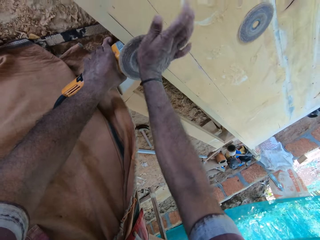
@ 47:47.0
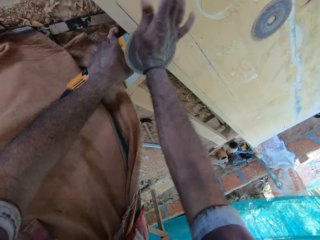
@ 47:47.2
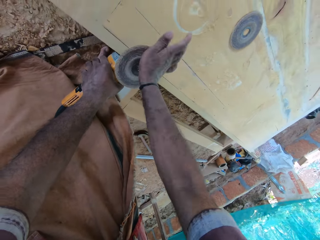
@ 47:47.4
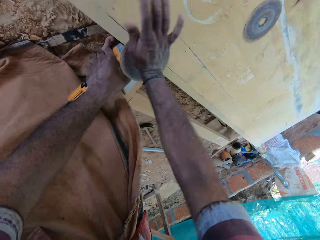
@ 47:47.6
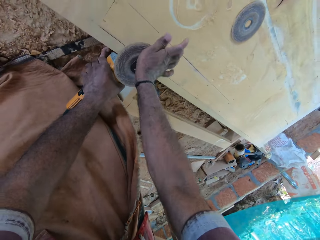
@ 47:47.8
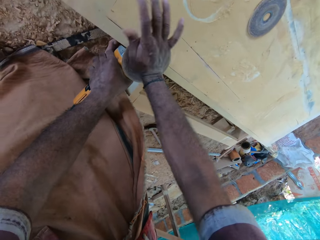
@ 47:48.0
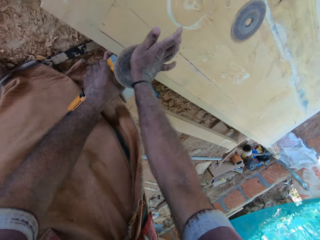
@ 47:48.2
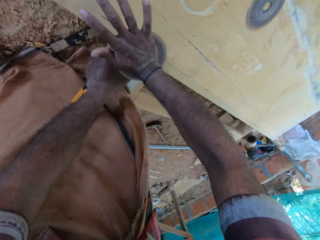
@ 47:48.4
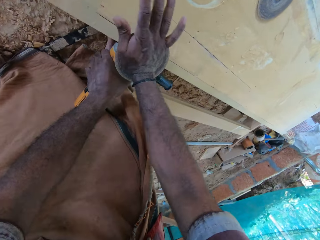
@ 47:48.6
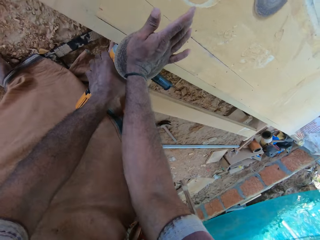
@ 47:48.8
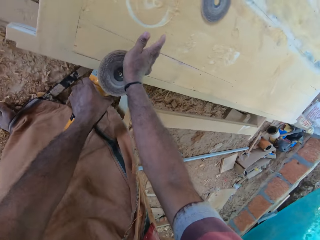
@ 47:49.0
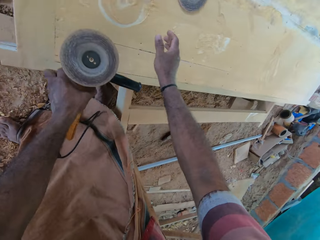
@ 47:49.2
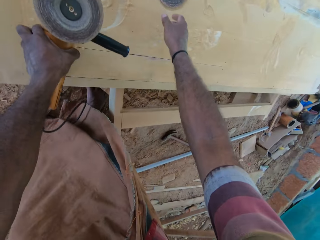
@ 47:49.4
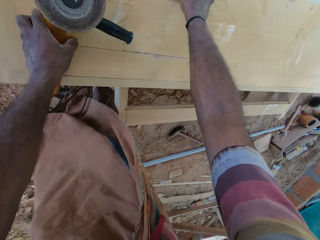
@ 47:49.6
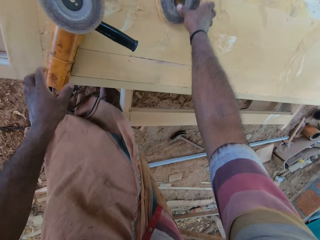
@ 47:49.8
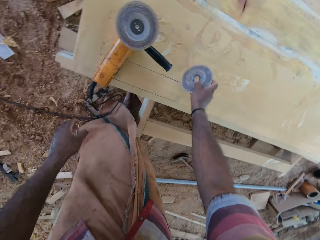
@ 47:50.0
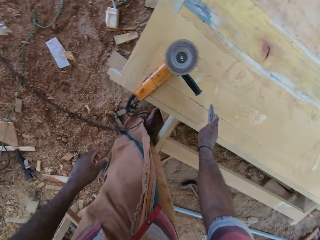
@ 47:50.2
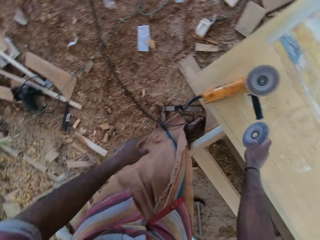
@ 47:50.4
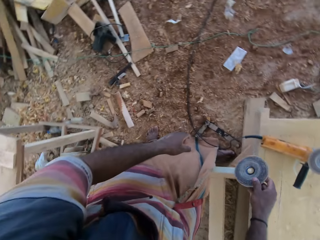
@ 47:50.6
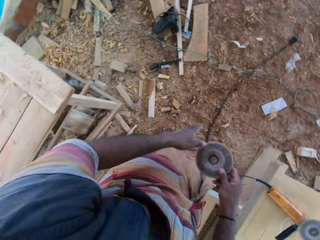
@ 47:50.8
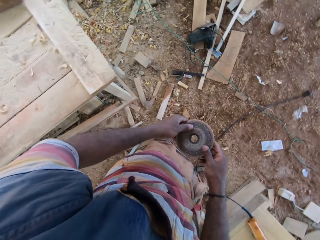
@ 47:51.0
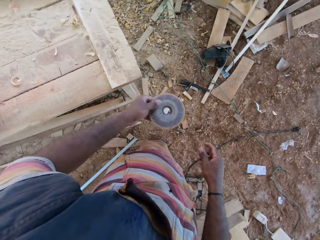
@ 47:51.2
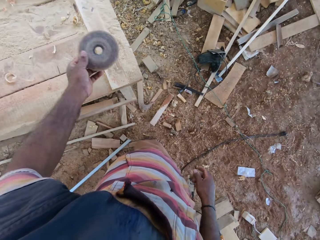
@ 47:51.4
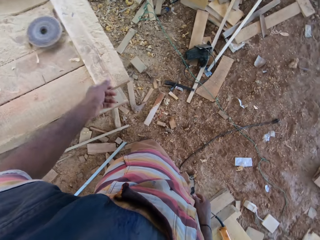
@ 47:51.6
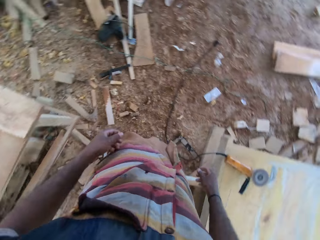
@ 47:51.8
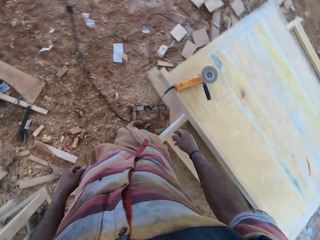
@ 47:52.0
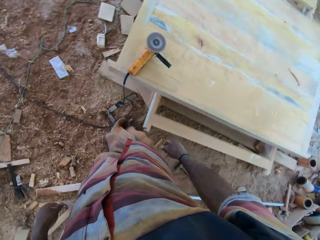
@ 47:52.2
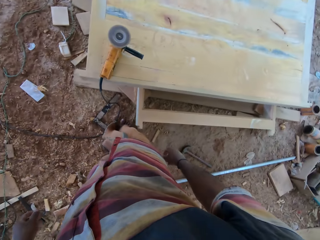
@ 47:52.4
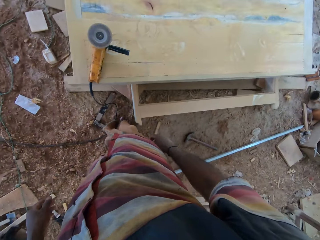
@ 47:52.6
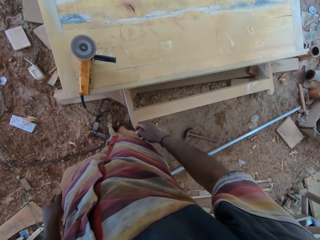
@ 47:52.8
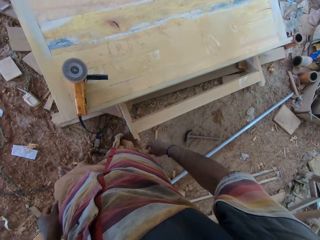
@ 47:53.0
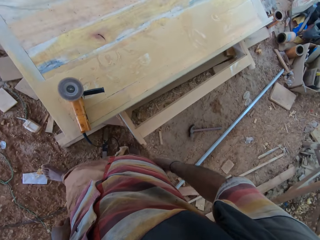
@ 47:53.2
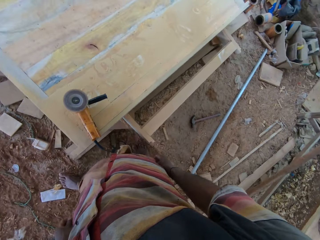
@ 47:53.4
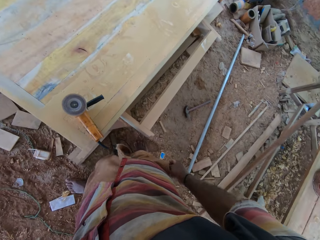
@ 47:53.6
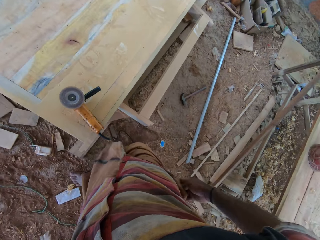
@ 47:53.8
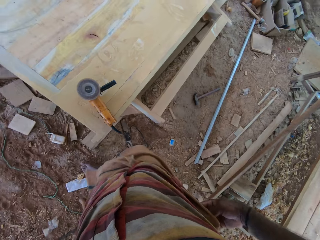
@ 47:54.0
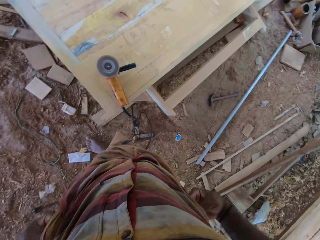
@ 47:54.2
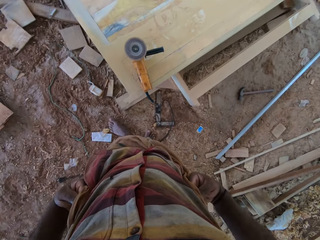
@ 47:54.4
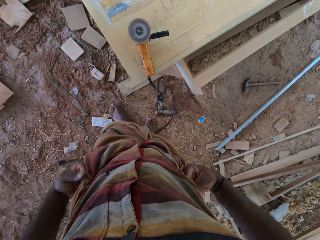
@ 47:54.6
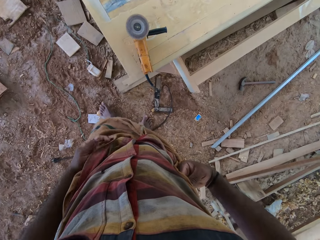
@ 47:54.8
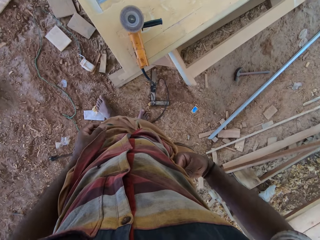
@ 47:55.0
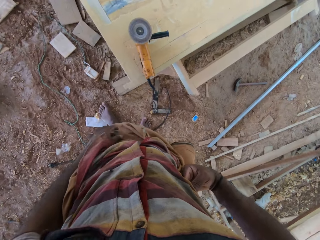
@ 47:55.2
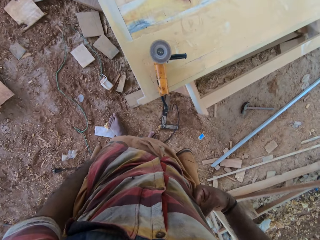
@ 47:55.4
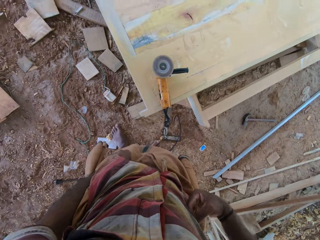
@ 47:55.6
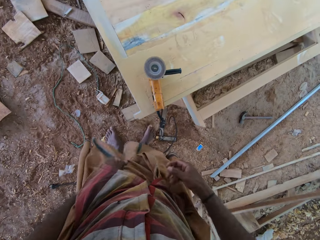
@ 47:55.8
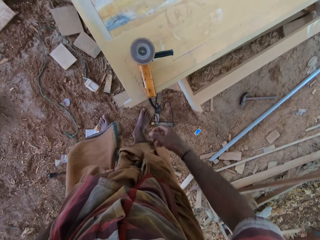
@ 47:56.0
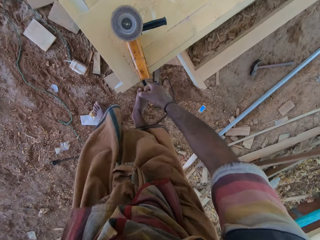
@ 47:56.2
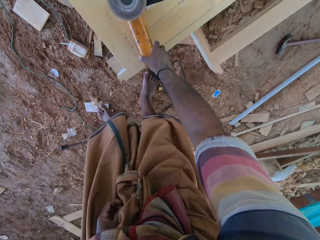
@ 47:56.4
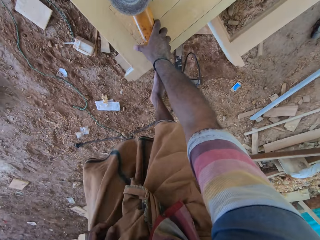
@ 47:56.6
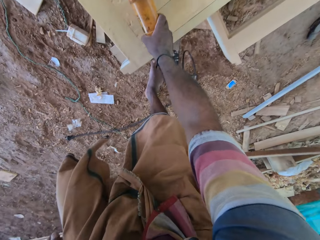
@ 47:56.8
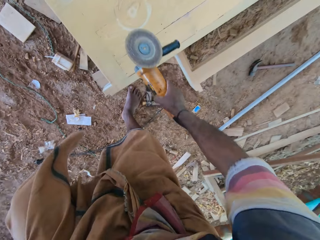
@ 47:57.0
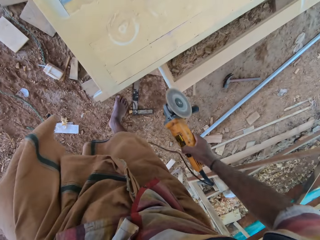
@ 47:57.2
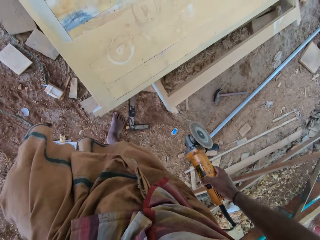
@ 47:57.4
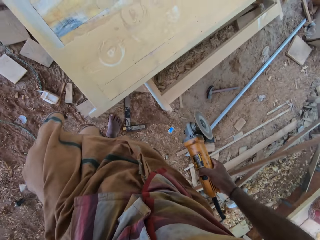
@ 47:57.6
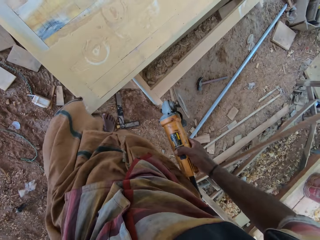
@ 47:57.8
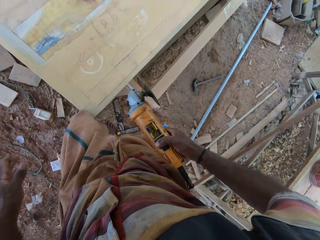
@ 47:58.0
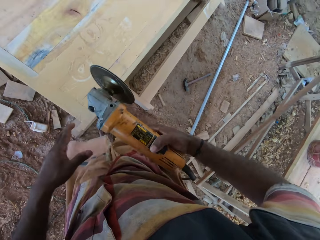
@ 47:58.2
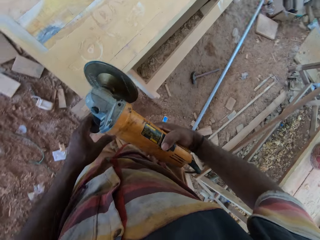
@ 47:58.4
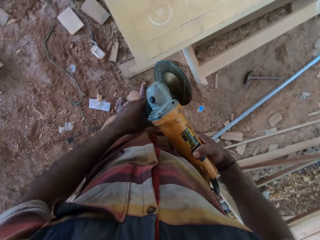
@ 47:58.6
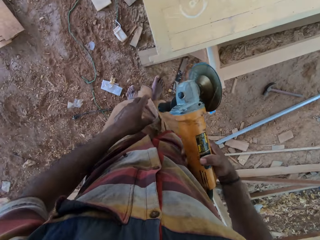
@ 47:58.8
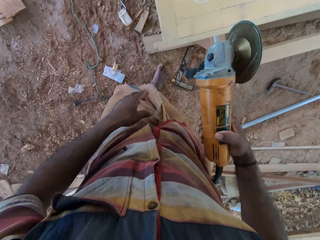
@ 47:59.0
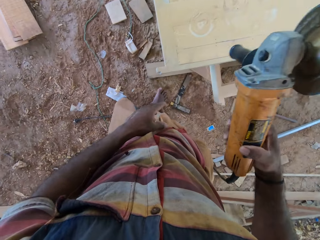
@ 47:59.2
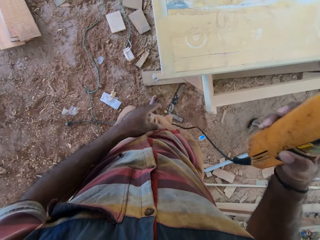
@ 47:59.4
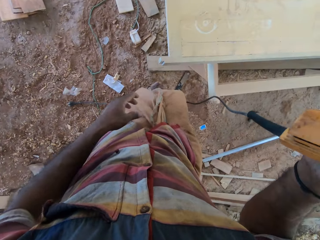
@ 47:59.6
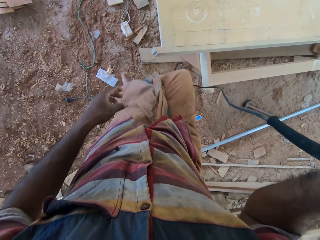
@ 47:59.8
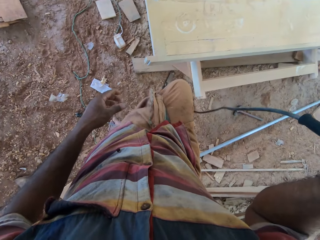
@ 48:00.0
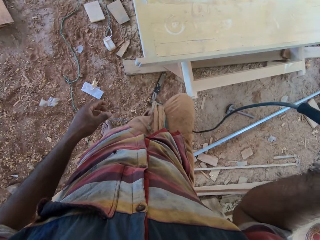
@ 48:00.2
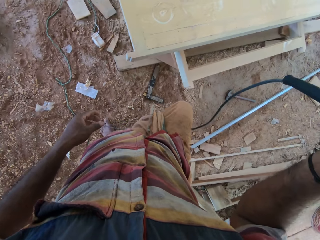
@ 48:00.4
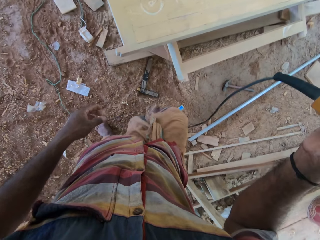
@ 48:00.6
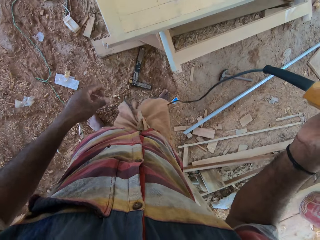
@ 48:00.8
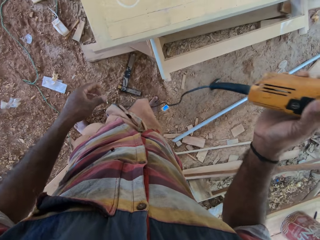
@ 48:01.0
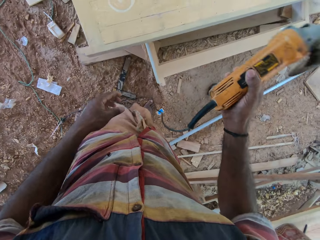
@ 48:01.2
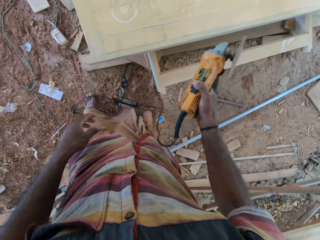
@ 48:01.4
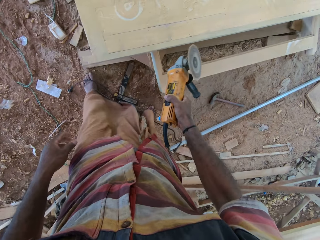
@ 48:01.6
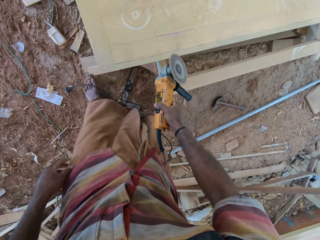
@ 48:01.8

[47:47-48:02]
The camera wearer picks up the plate on the wooden surface. He throws the plate on the table. He looks around and moves. He lifts up his cloth. He picks up the sander with the right hand. He interacts with a man.

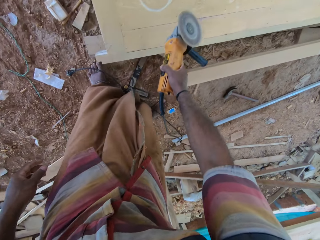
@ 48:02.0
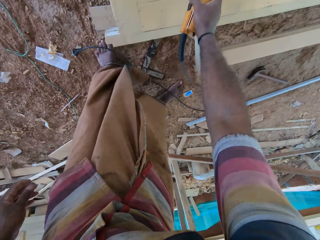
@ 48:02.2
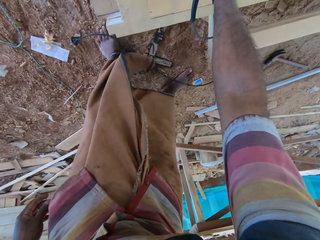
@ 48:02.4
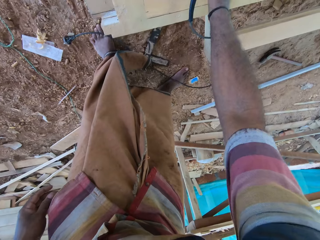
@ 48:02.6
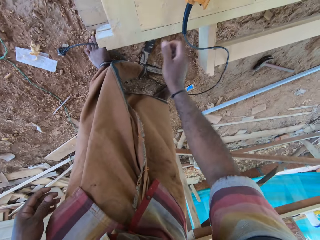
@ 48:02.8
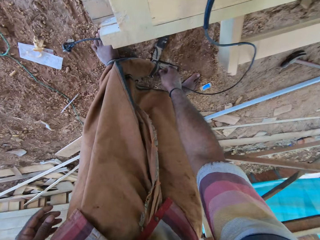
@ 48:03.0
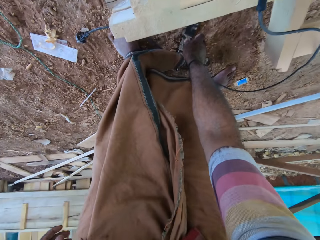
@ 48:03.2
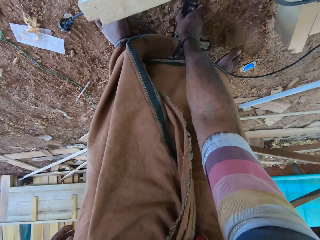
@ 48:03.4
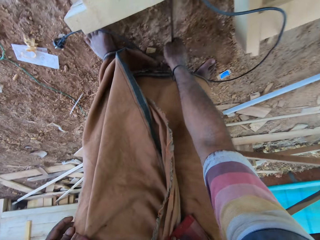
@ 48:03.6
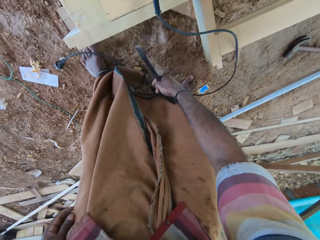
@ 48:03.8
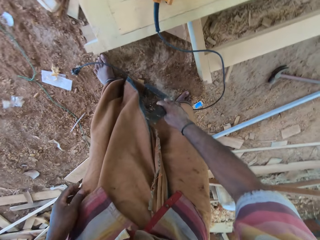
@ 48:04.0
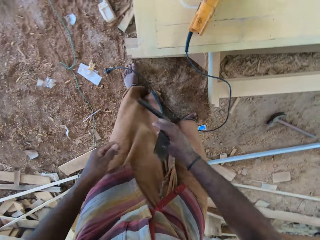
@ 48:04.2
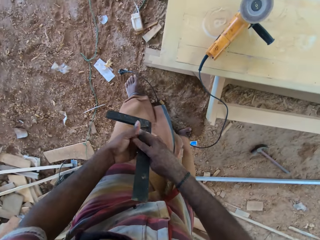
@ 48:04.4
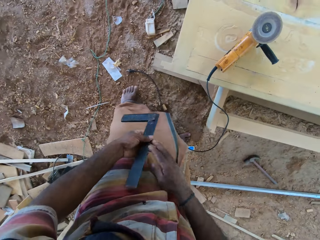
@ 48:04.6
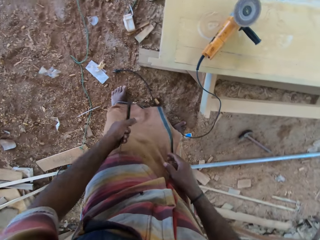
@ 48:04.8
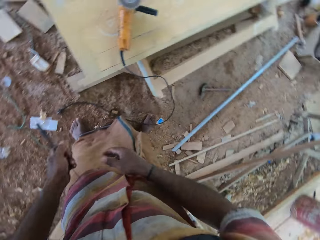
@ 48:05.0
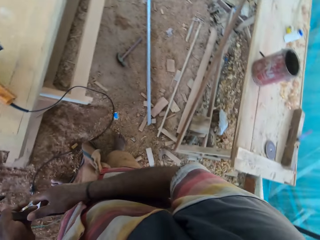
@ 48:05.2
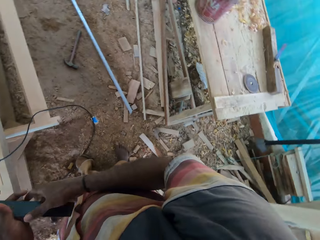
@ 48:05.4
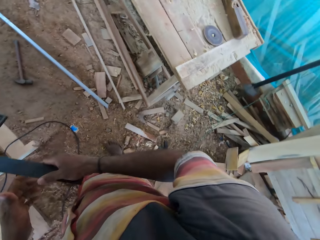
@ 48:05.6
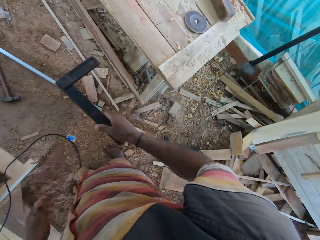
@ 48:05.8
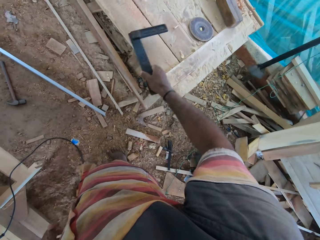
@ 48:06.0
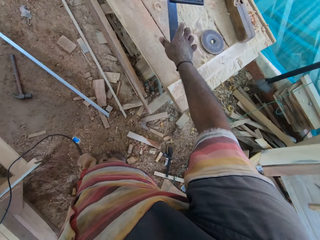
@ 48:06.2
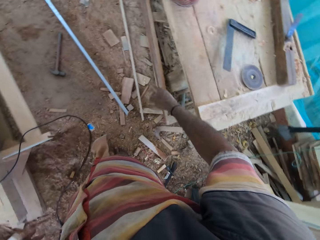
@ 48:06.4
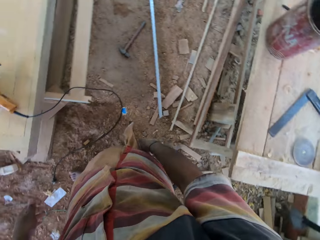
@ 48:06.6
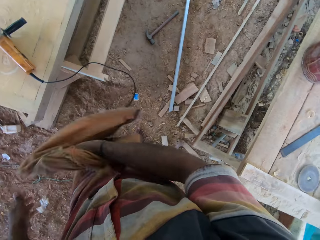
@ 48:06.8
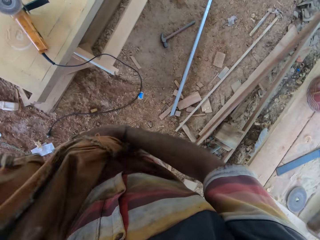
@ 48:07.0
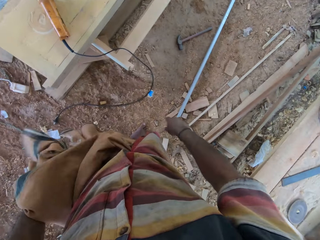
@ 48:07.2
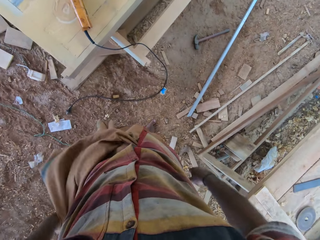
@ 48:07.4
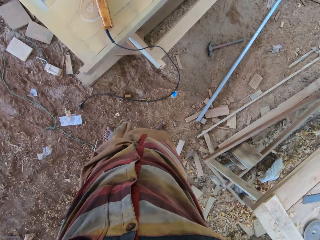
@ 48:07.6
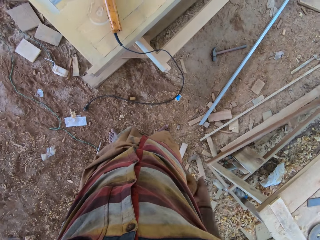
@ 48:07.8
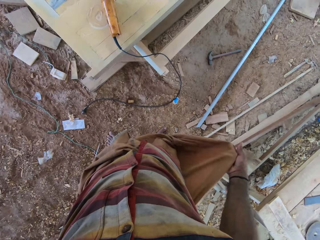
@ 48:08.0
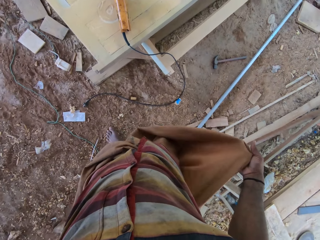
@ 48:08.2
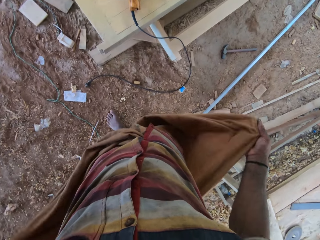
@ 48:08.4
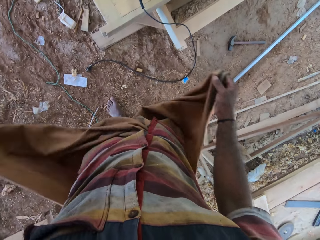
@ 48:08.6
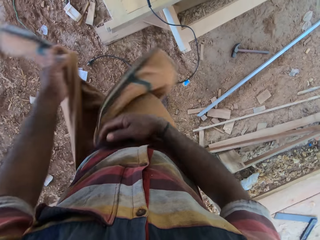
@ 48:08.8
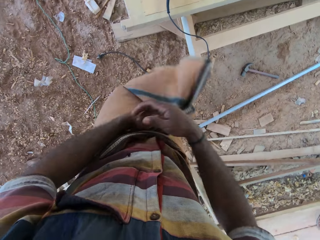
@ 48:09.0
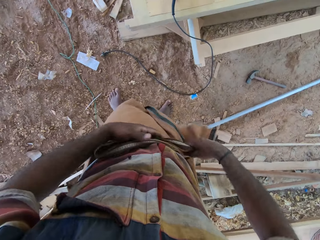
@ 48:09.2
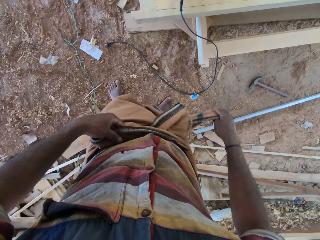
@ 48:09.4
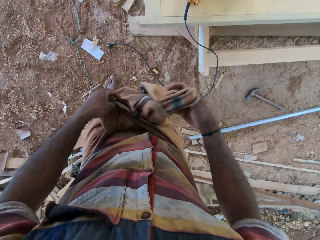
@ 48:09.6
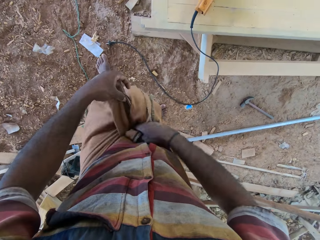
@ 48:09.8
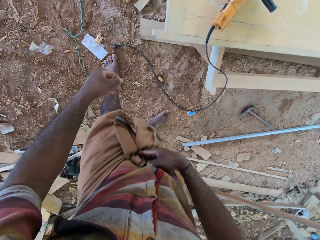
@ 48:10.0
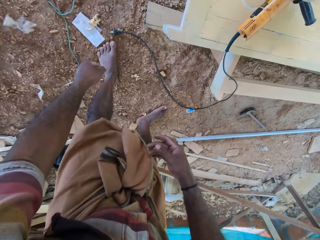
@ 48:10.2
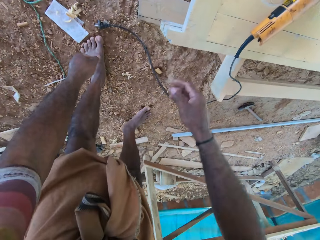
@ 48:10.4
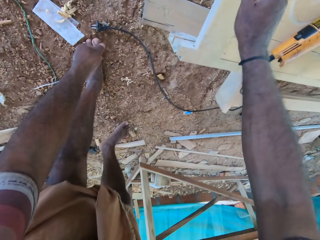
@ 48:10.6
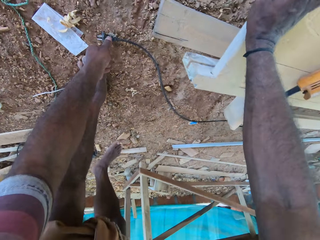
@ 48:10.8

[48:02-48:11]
The camera wearer drops the sander or buffing machine on the wooden surface. He picks up the L-shaped ruler on the ground. He drops the L-shaped ruler on the table. He lifts up his cloth. He folds his cloth. He bends.
